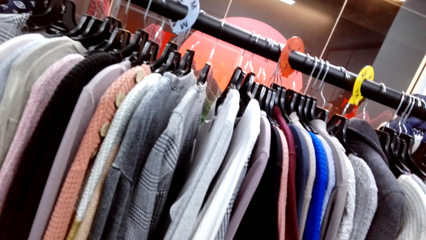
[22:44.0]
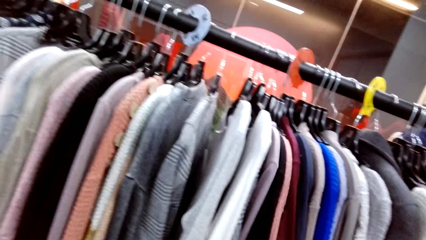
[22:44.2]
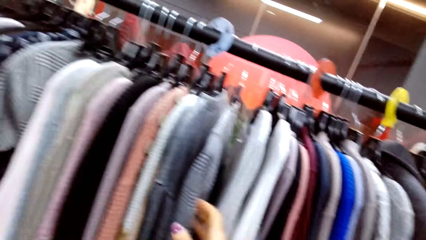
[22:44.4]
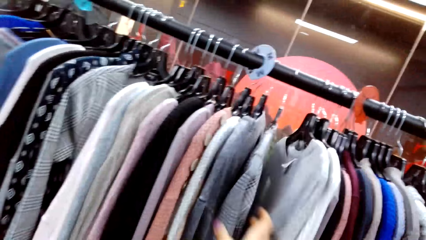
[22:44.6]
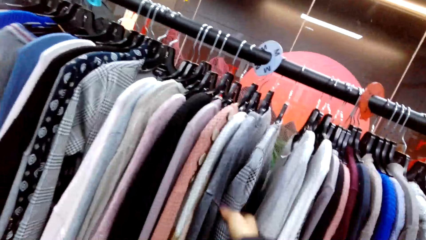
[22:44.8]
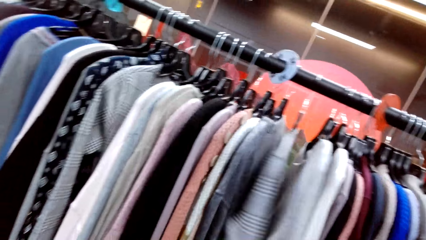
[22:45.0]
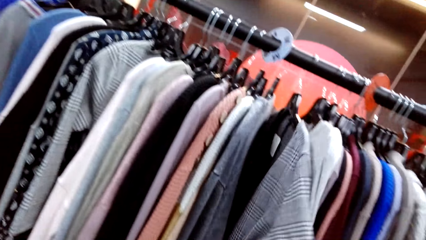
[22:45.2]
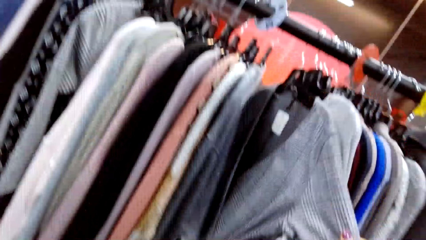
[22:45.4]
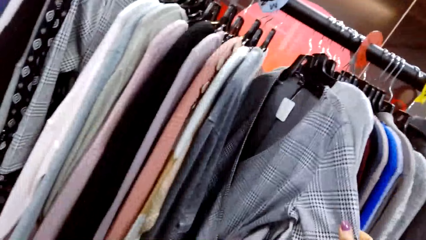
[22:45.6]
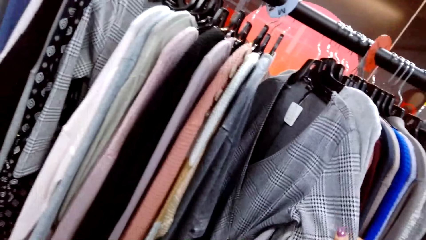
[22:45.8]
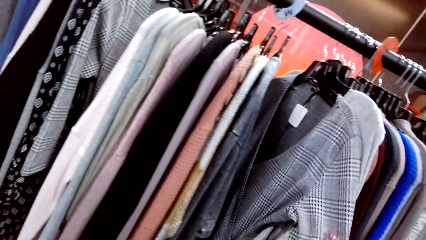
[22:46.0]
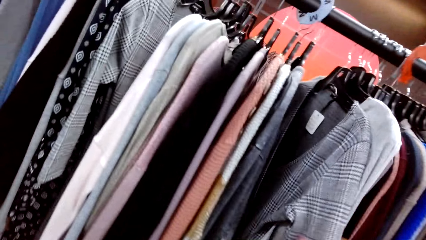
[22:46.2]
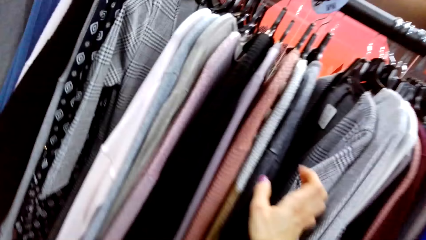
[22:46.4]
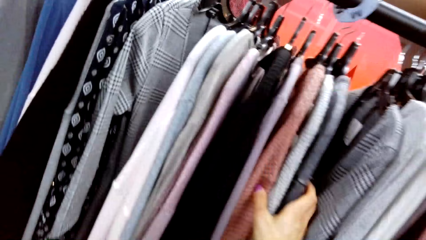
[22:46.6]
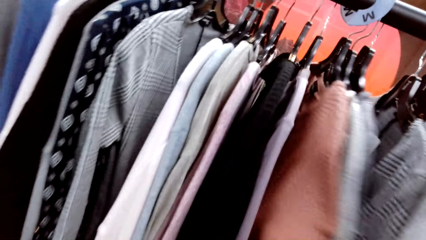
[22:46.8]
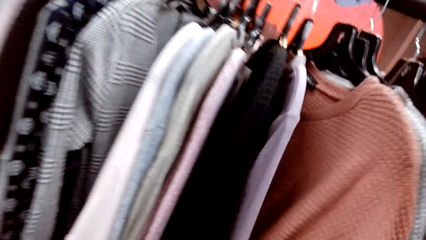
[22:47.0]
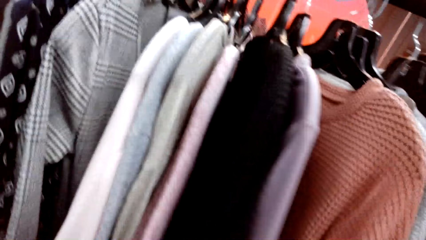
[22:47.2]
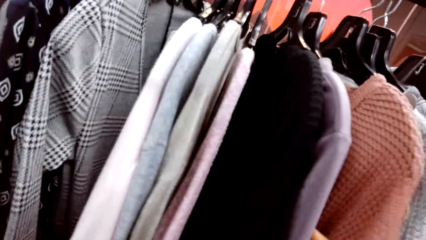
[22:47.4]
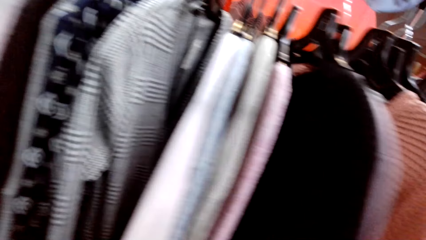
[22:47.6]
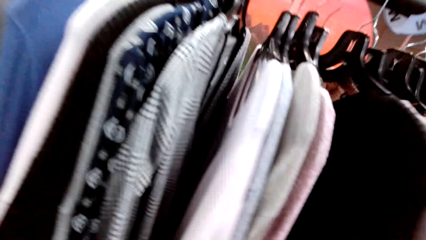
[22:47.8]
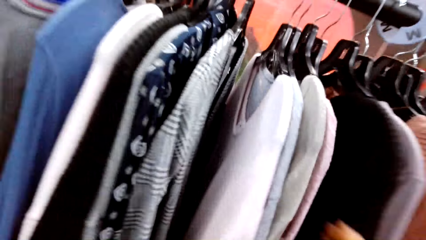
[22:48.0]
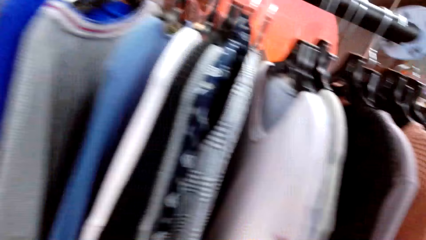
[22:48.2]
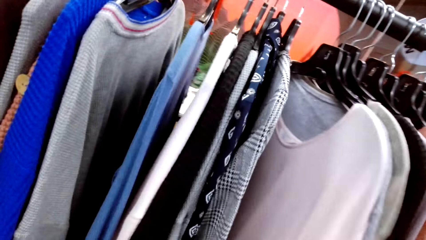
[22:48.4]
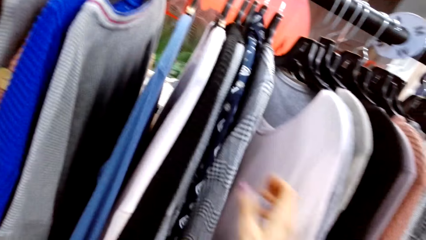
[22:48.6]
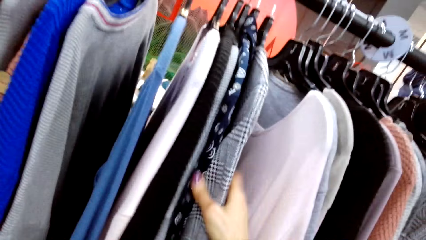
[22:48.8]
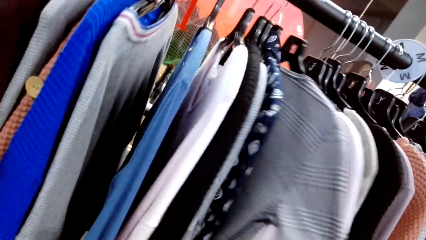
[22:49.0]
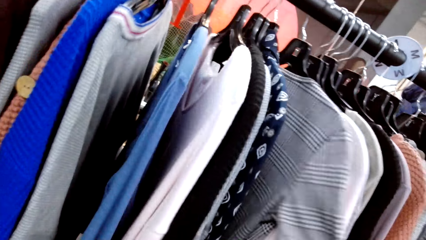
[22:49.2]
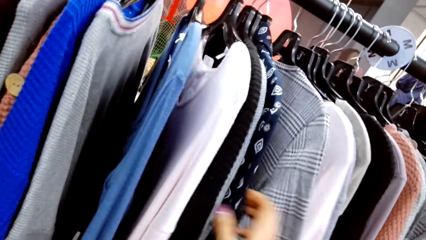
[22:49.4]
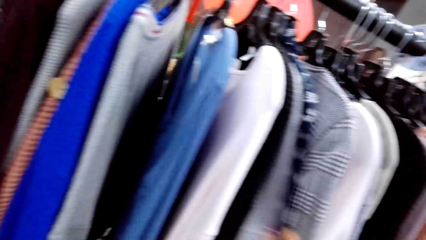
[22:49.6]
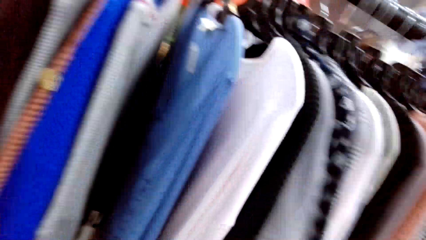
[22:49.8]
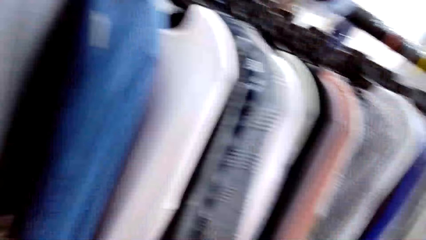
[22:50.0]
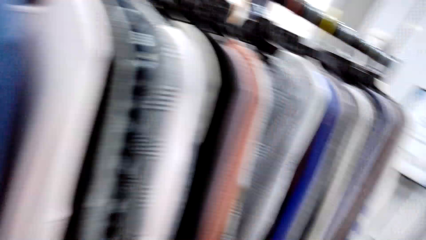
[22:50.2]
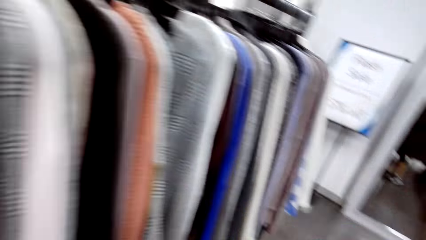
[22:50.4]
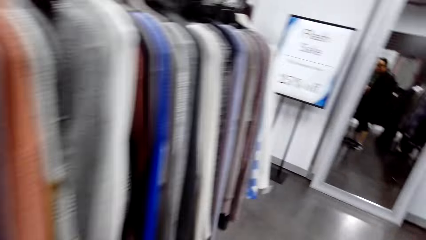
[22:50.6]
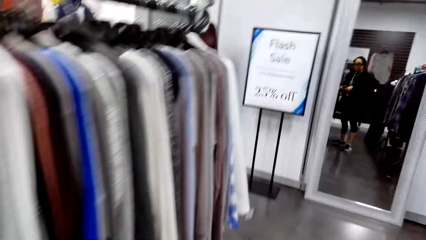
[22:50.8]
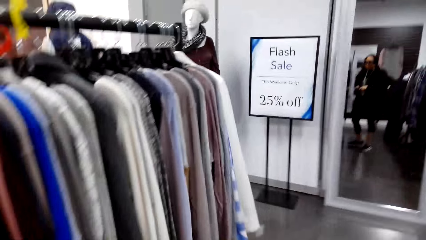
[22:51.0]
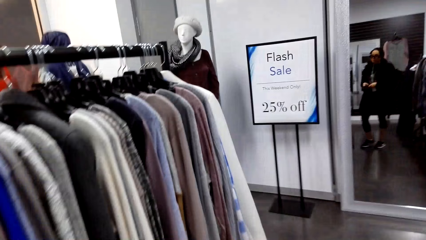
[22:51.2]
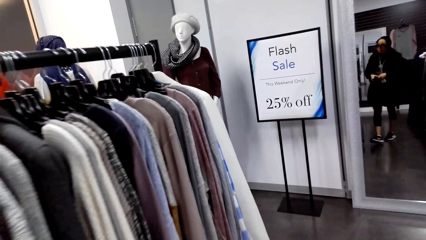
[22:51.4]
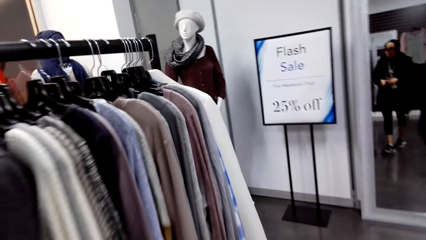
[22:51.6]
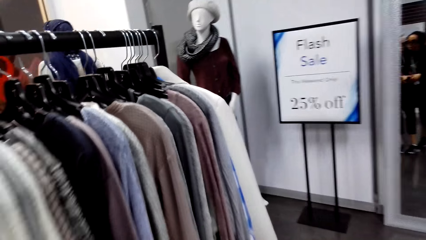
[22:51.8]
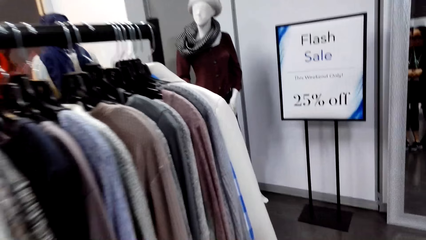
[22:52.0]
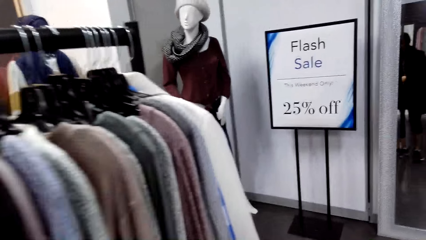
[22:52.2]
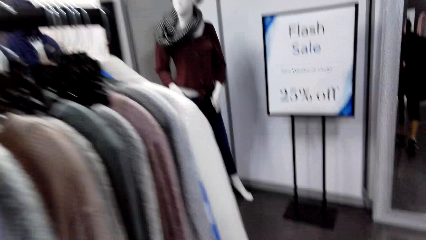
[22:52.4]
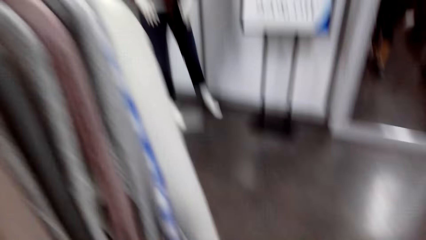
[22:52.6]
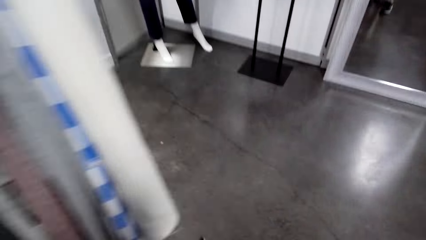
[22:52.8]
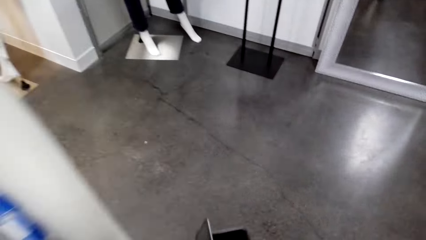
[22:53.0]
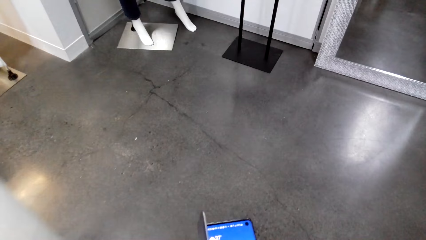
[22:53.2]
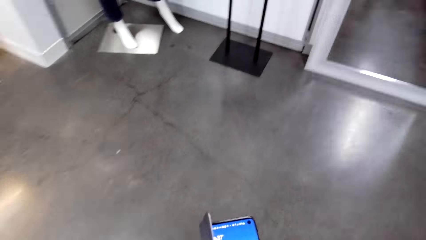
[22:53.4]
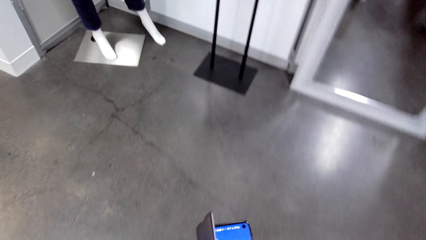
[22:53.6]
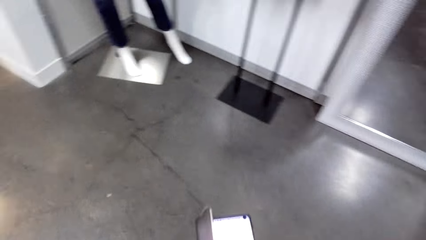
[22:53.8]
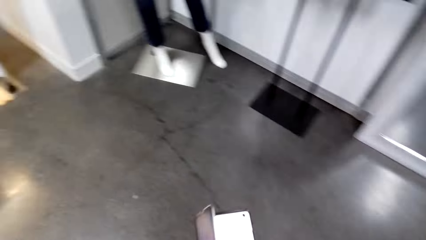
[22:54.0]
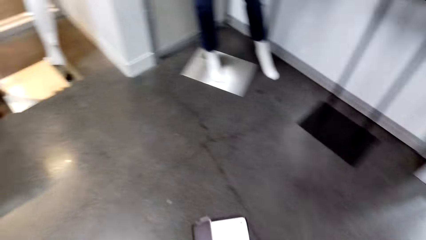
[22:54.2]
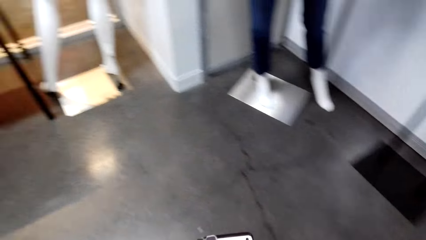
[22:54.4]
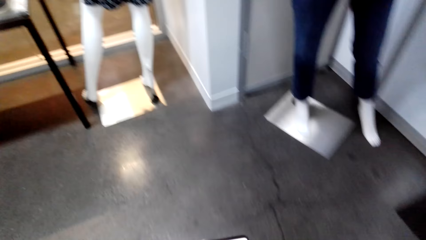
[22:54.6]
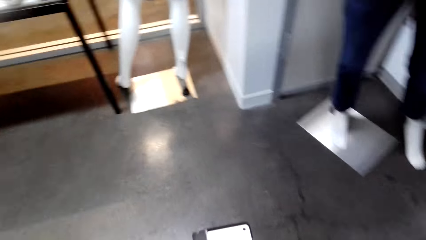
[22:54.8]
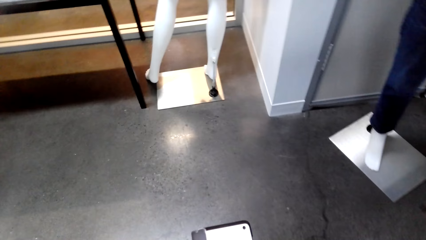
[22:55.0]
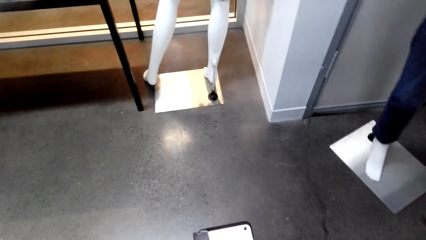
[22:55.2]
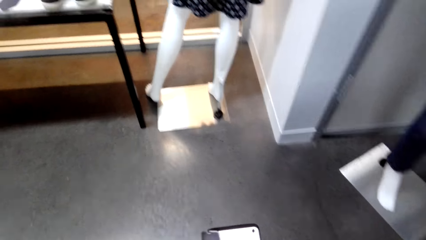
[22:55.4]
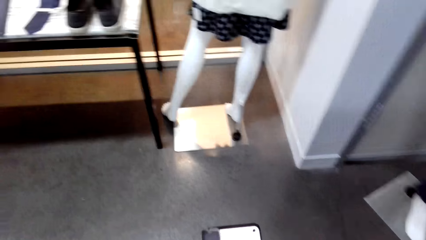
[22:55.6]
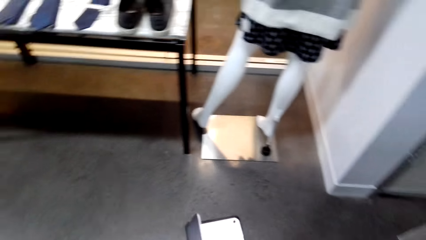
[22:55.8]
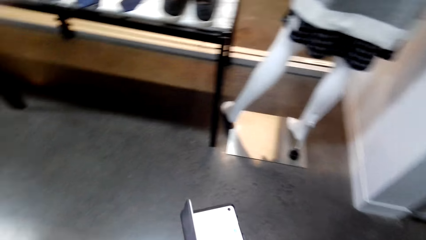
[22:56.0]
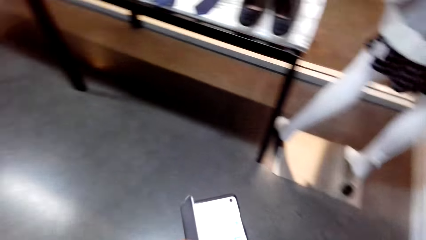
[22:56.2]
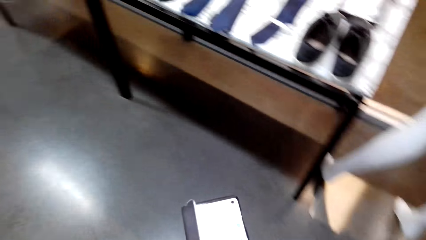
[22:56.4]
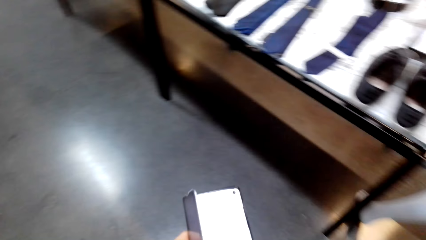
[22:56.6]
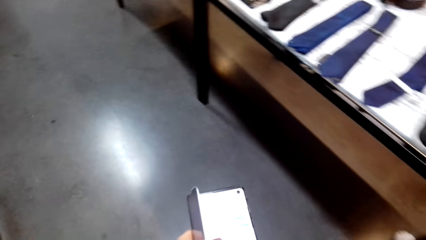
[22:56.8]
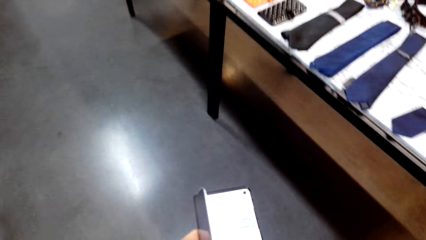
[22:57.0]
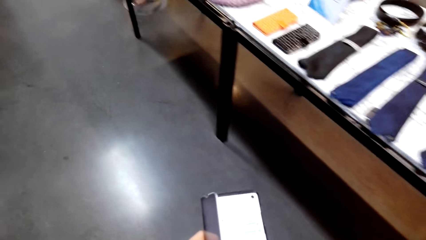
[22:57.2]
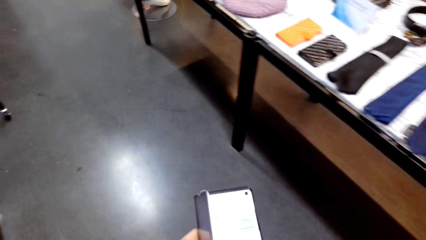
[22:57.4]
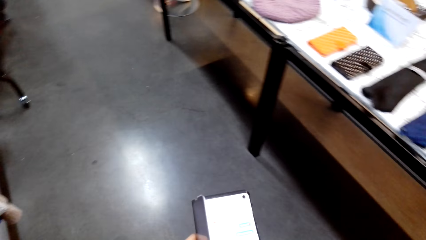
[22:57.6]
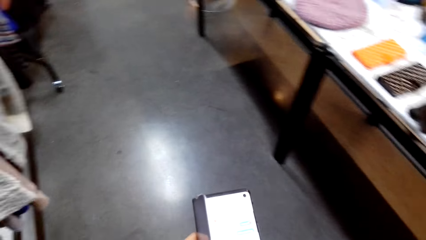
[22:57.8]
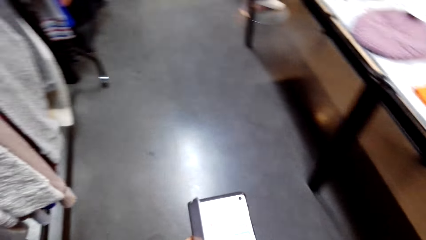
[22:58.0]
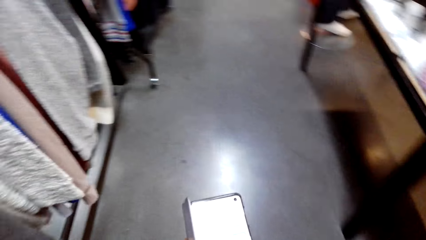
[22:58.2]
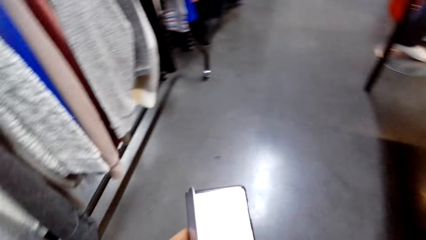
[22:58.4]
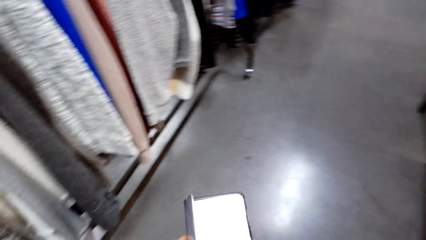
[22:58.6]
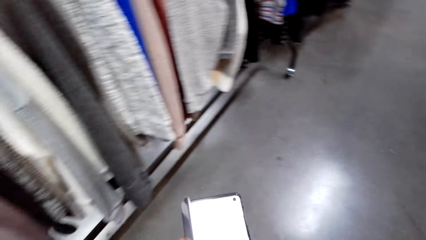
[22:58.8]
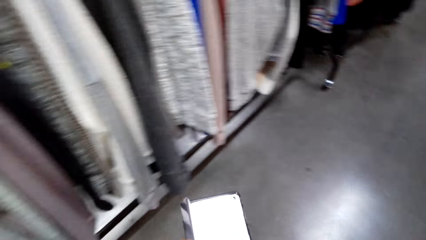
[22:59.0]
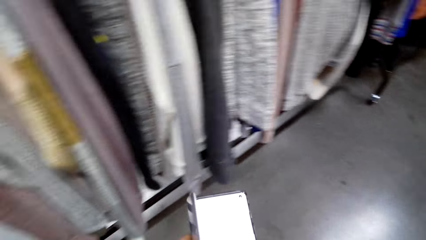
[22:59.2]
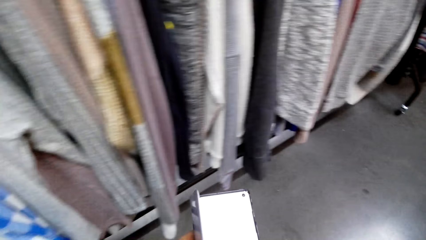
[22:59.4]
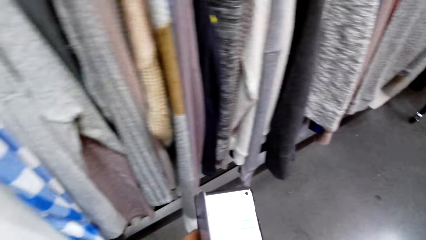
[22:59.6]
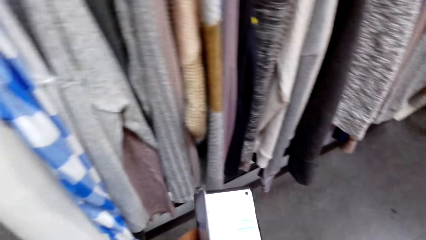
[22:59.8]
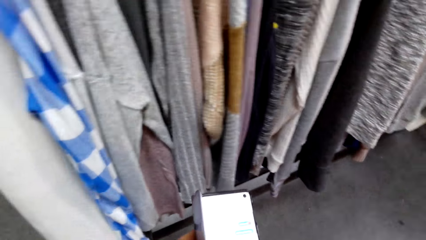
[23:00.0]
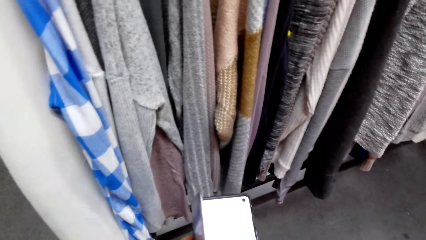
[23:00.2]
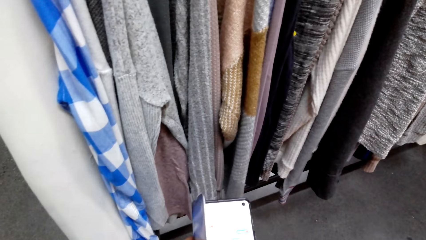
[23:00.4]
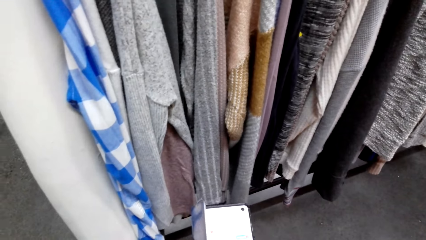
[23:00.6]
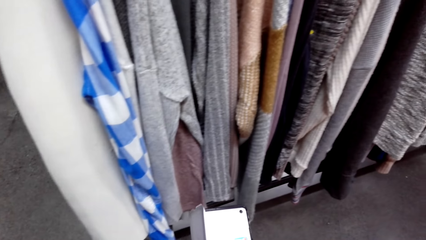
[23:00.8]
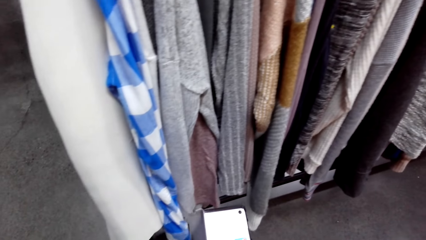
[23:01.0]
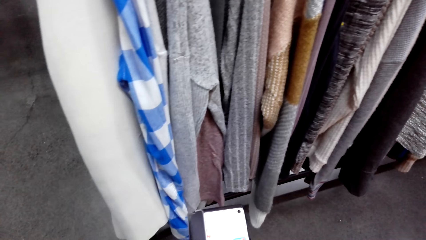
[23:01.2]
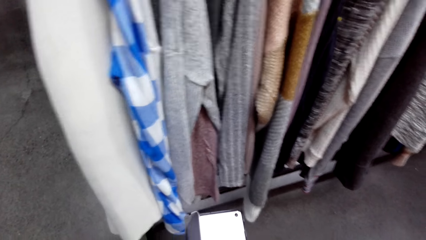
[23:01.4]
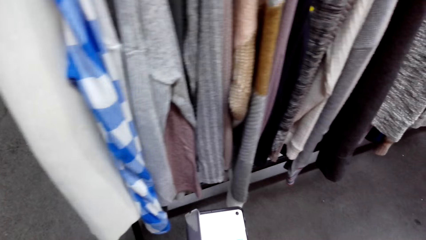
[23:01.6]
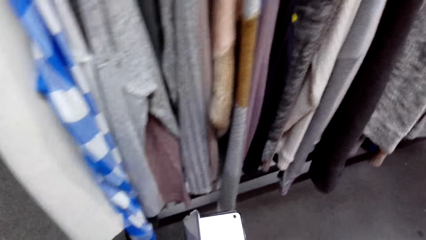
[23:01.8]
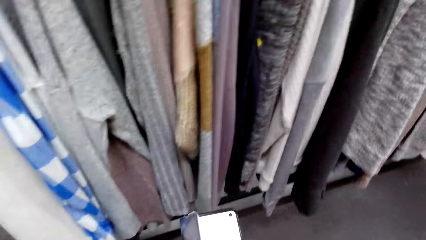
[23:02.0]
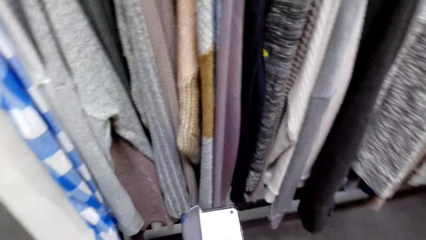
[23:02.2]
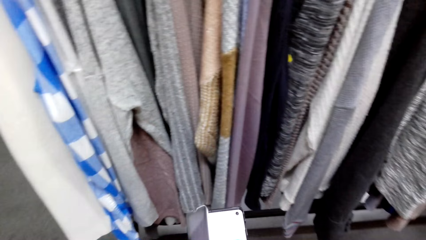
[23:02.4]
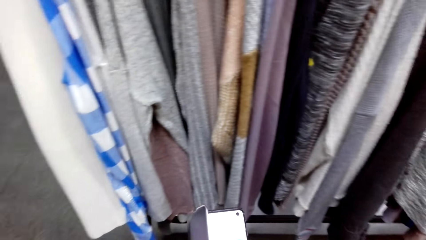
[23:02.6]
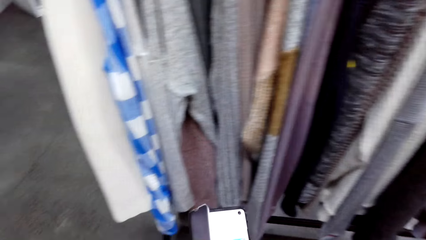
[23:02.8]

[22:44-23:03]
The camera wearer walks. They operate the phone. They touch the phone.
